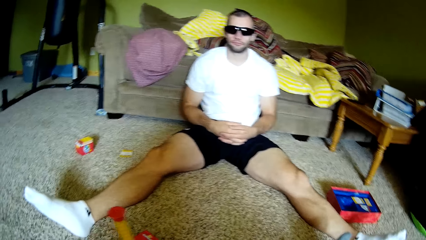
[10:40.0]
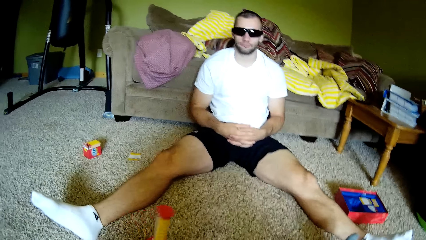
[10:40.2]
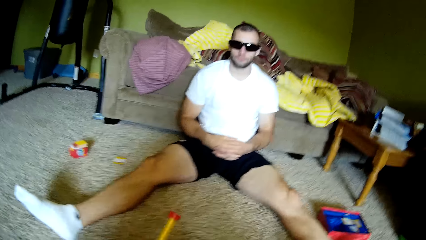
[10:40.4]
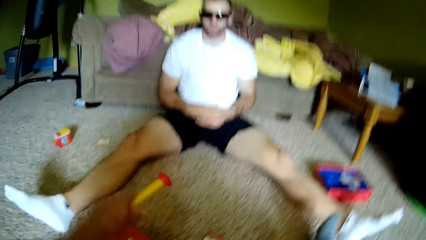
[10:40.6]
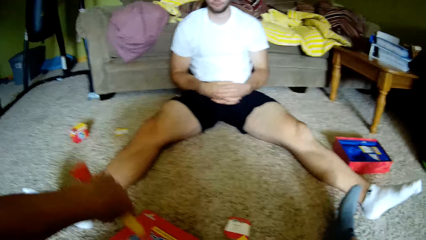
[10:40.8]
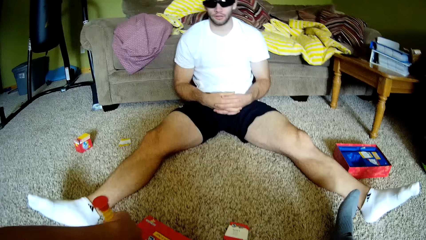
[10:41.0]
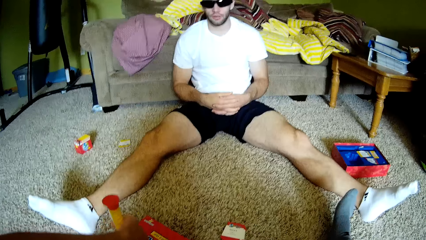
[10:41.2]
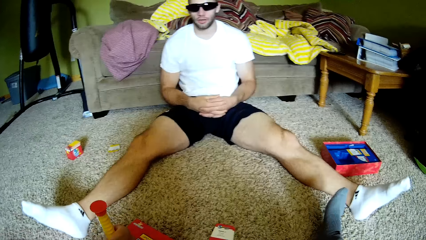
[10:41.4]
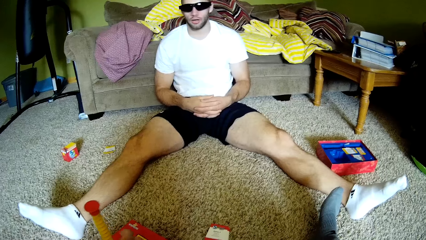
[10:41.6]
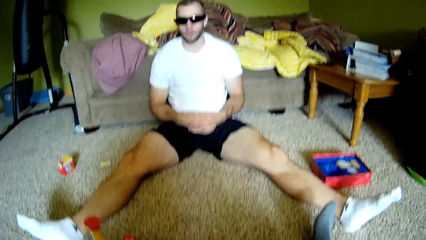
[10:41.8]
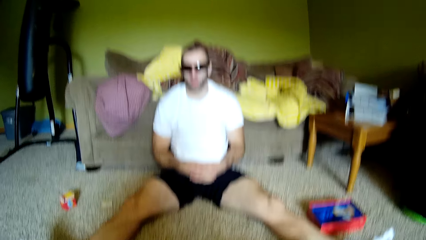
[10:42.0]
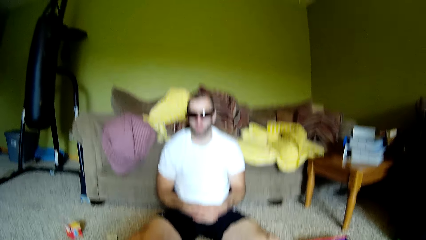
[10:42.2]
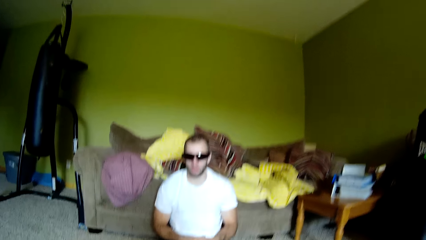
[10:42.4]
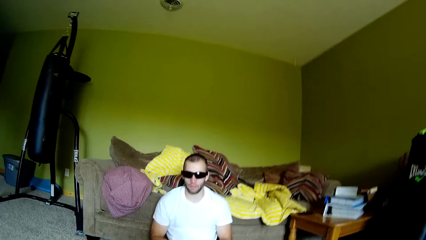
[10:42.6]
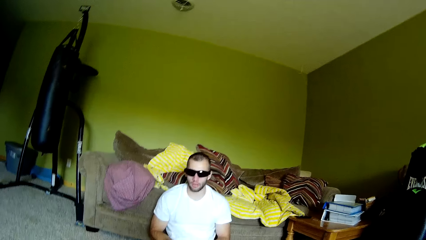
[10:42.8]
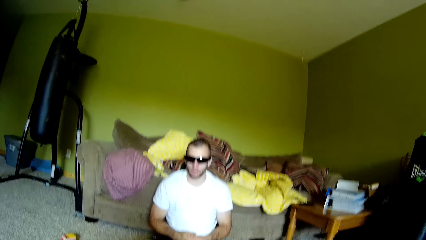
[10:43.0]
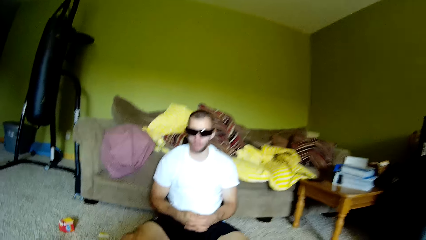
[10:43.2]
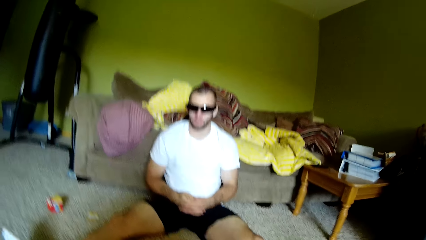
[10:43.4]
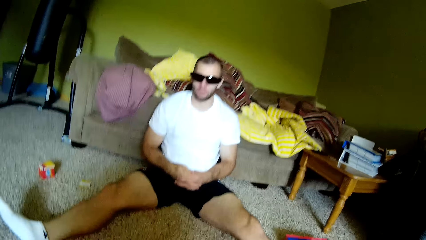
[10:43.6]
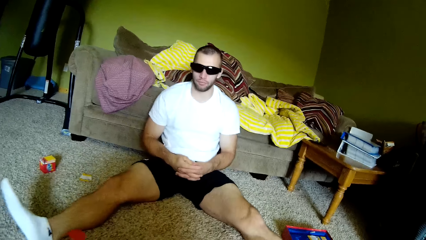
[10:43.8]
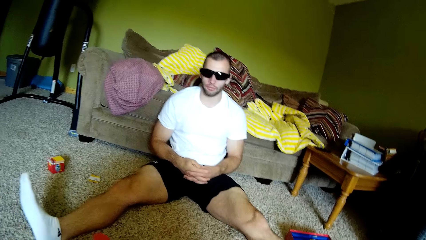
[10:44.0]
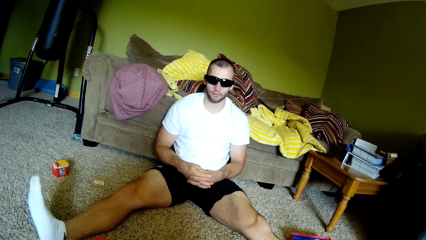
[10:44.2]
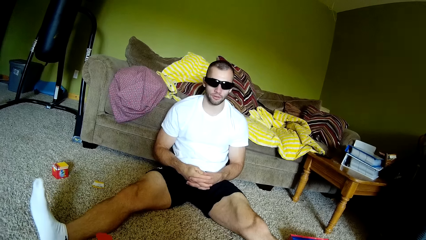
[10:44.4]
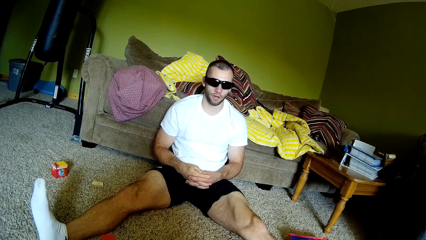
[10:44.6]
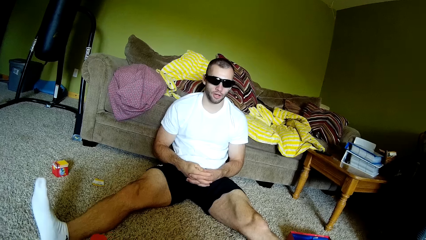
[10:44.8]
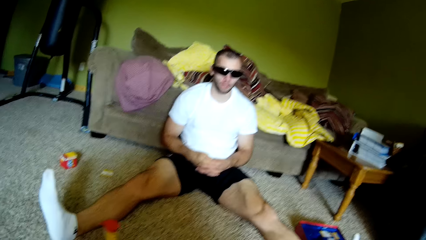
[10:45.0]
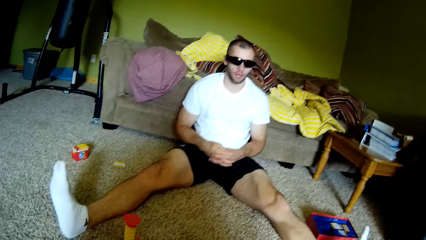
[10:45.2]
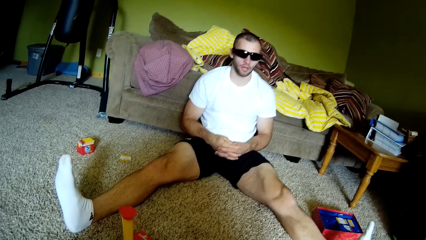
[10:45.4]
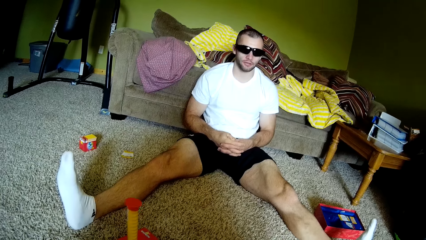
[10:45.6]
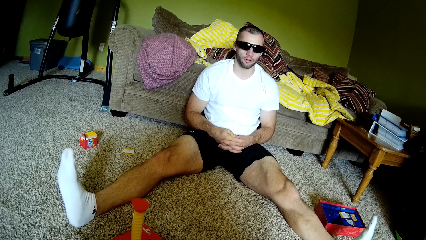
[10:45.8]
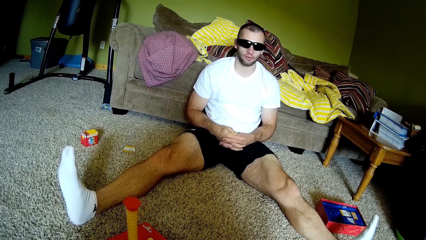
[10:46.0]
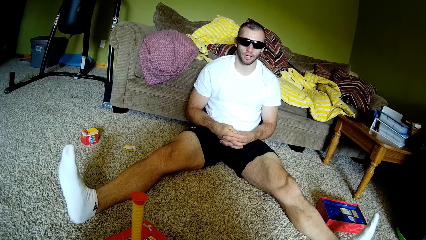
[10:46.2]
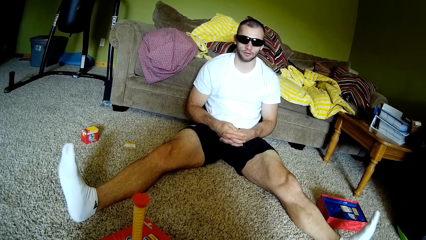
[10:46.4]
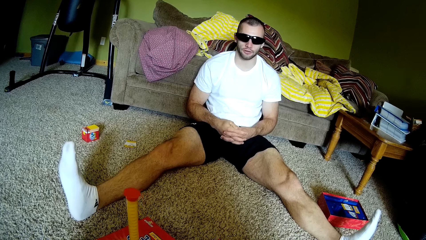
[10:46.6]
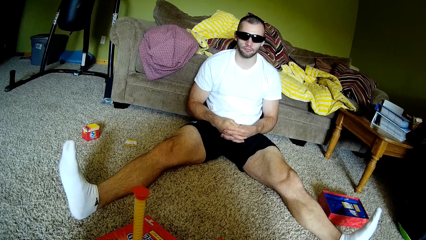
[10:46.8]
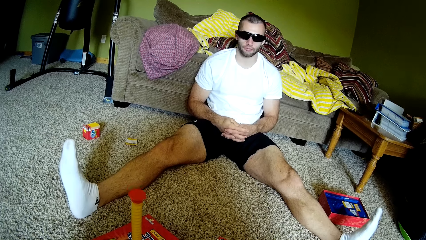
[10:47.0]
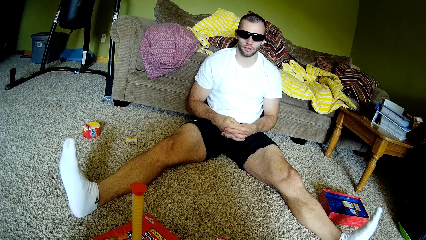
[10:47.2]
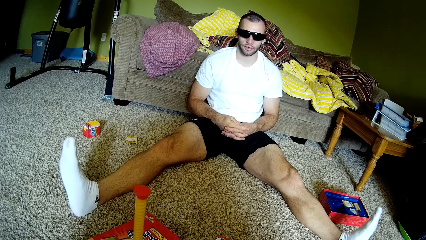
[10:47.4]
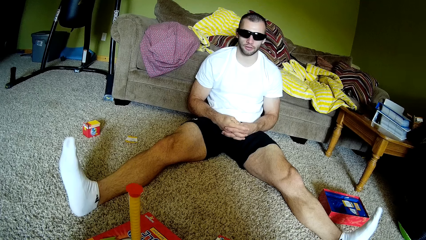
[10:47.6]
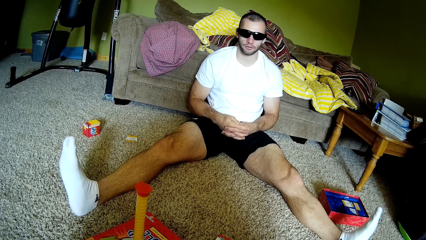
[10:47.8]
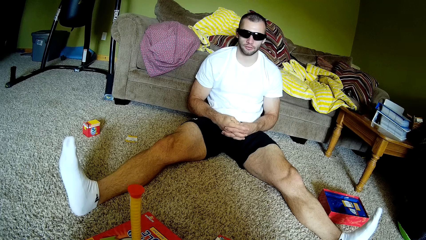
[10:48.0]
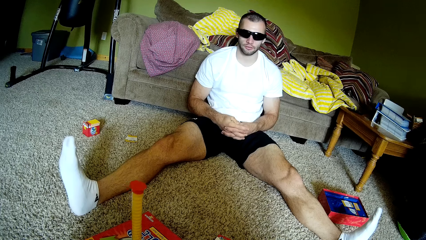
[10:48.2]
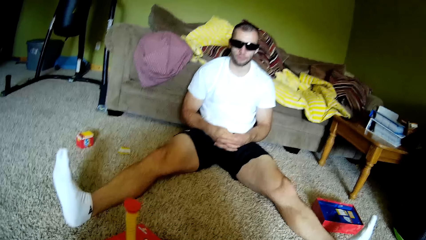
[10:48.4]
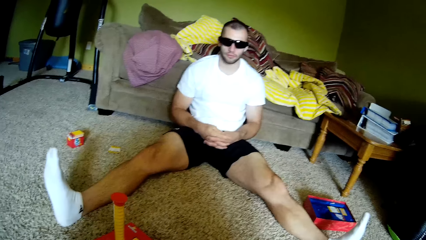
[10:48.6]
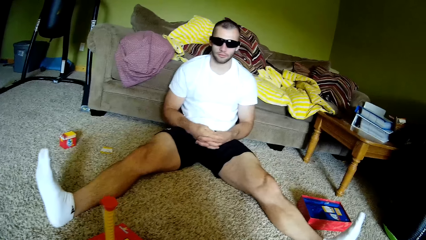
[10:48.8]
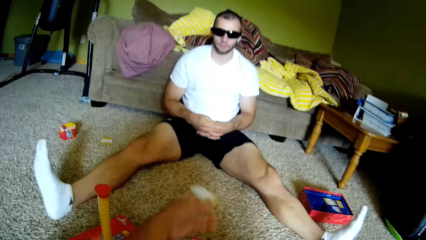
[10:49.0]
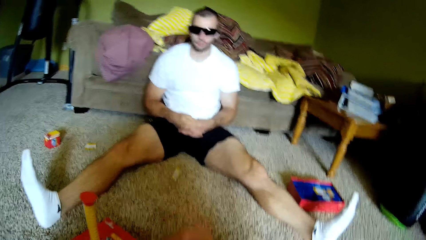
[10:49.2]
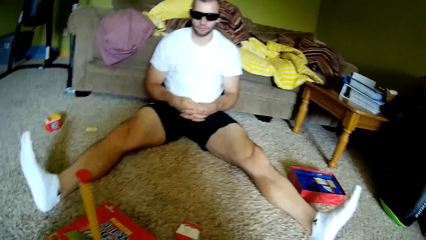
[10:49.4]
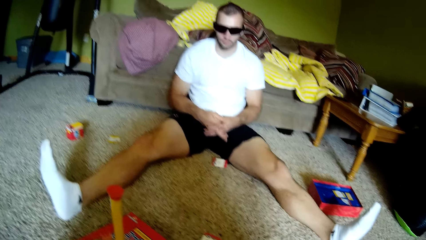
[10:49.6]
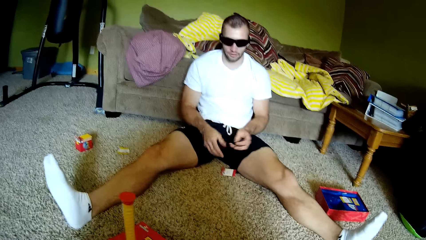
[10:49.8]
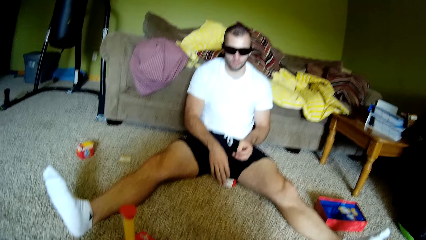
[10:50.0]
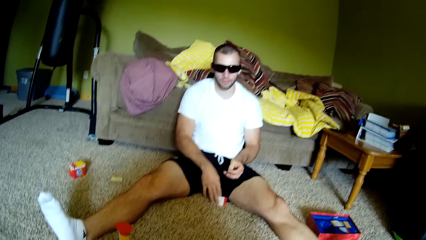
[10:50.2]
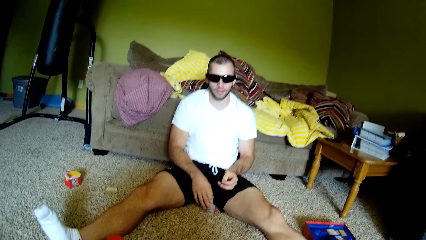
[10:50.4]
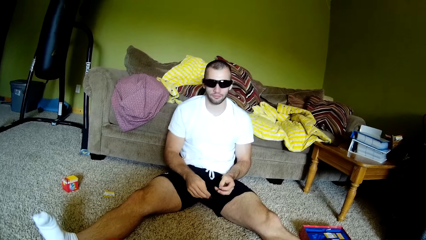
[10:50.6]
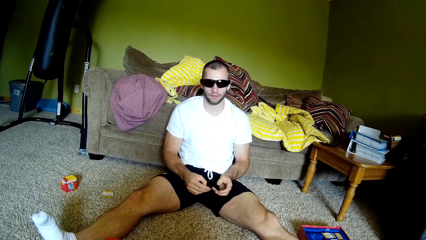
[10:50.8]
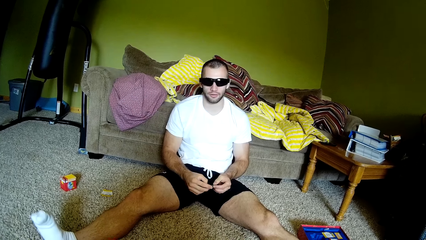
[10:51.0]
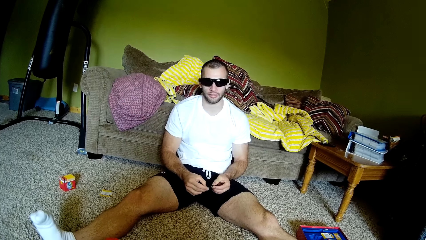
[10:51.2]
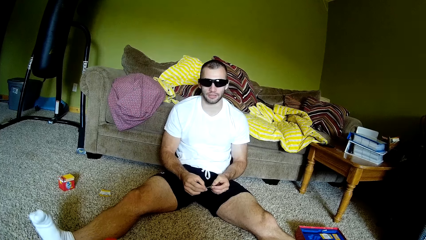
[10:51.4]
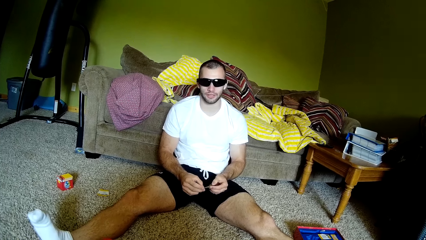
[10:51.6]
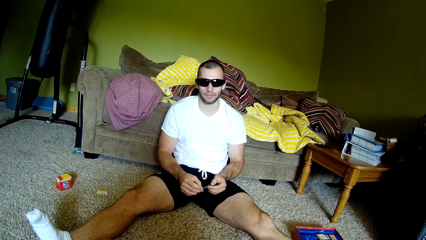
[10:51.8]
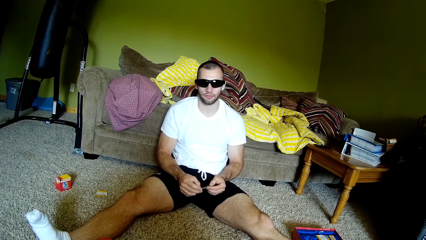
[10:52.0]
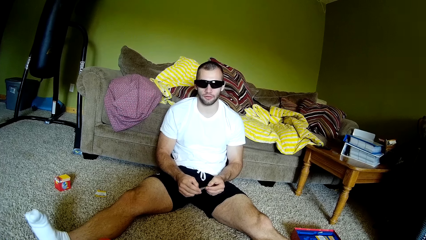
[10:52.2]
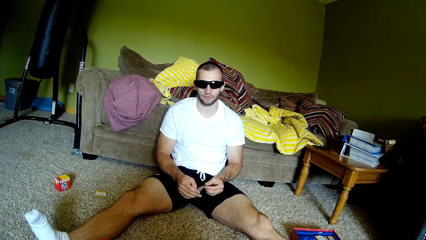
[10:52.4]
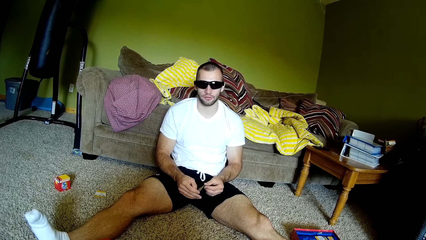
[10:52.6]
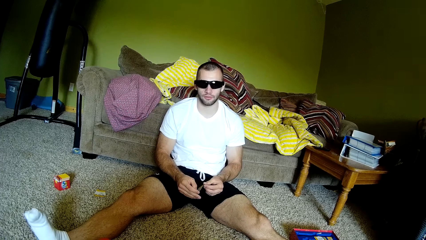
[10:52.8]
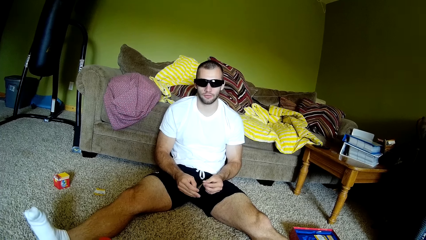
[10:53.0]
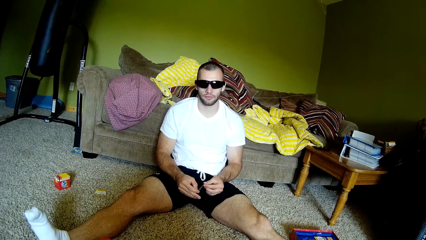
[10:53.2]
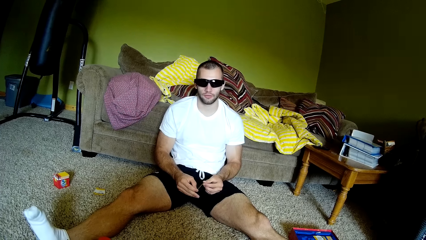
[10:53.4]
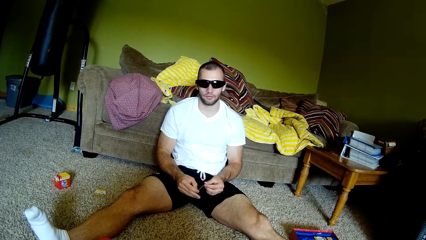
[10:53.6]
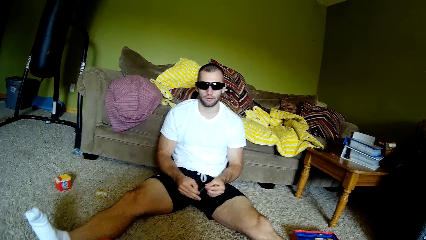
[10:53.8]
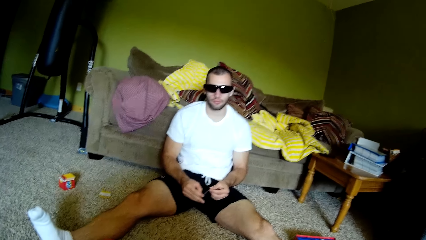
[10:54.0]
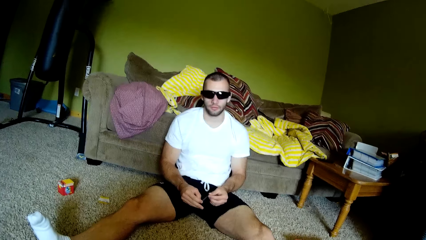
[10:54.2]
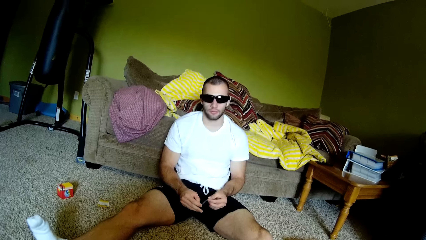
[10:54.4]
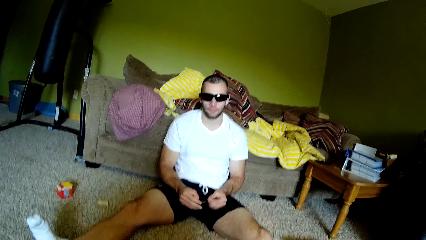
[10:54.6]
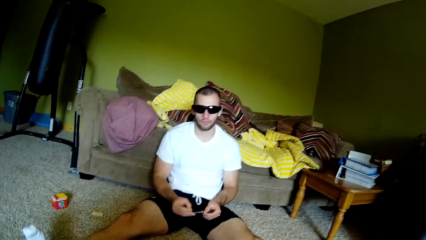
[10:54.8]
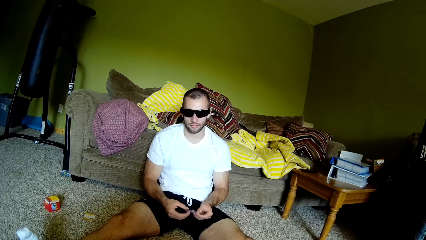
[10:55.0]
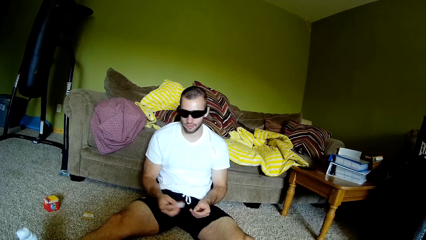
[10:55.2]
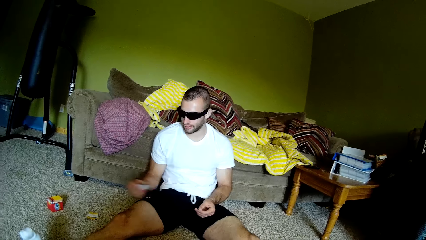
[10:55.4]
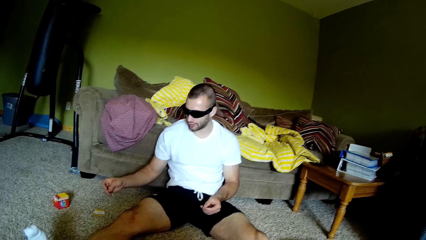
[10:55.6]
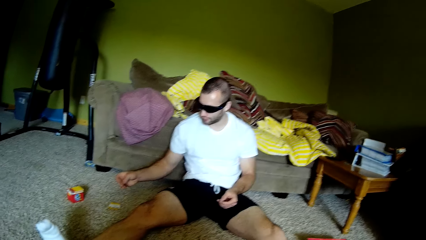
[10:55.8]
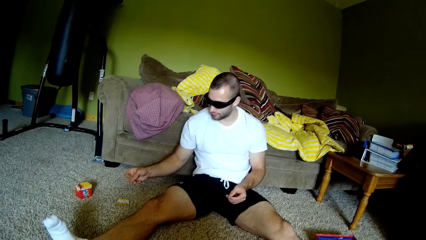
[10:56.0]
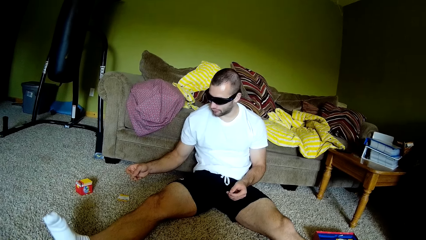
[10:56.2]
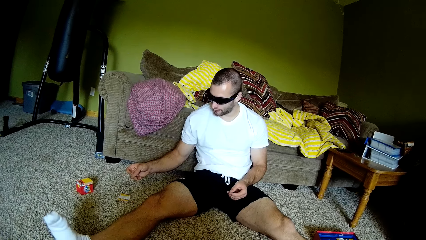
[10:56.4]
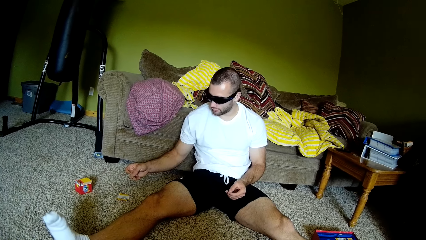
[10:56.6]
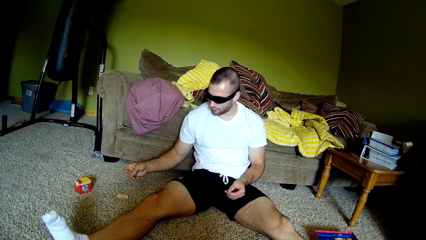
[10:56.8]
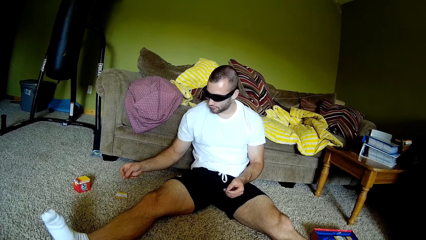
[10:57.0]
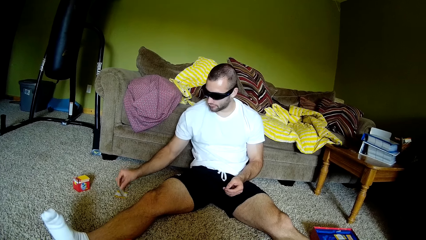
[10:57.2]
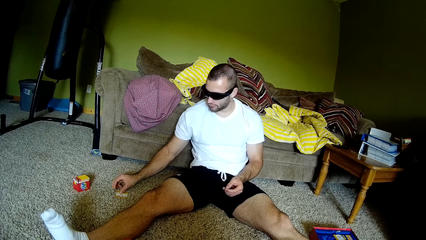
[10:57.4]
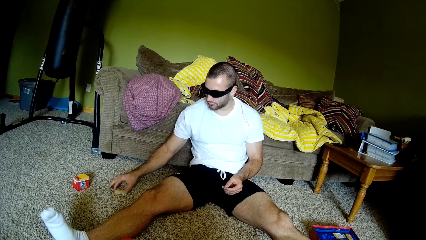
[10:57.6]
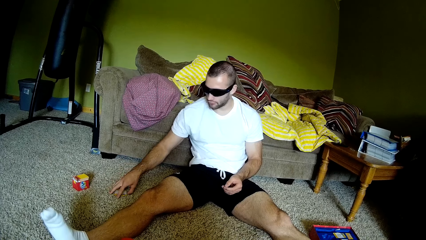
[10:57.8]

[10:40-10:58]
A man holds his hands together. The camera wearer speaks to the man. They flip the yellow pole on the floor. The man speaks to the camera wearer. The camera wearer throws the card to the man. The man picks up the card from the floor. The camera wearer converses with the man. They speak to the man. The man picks up the card from the carpet.
